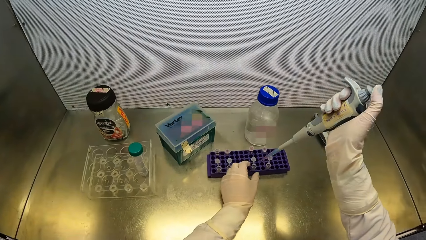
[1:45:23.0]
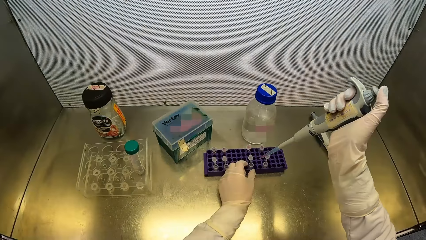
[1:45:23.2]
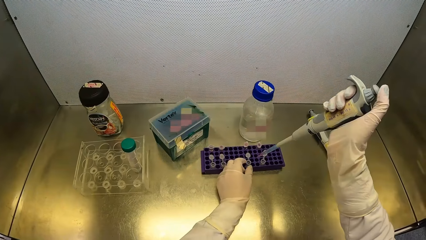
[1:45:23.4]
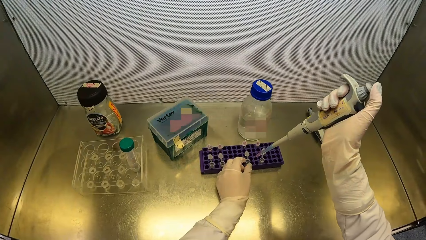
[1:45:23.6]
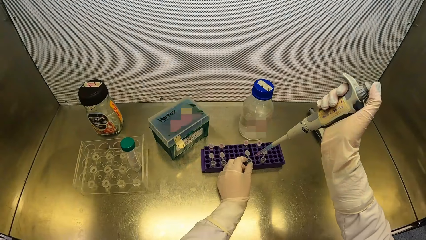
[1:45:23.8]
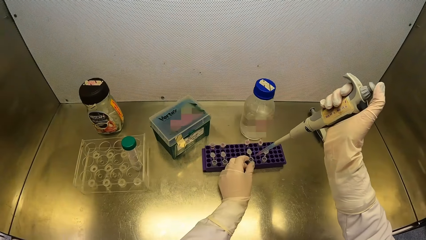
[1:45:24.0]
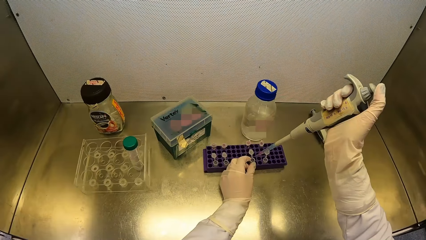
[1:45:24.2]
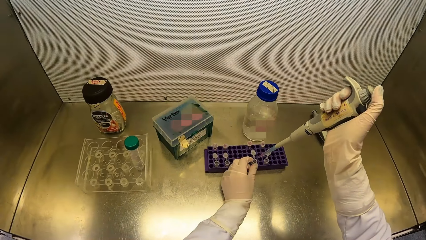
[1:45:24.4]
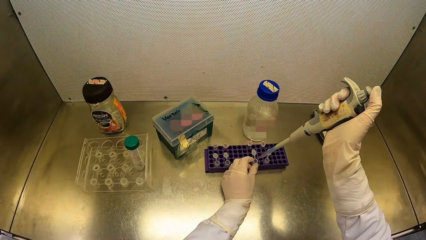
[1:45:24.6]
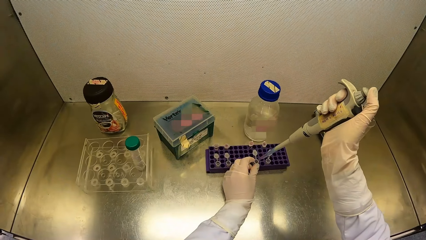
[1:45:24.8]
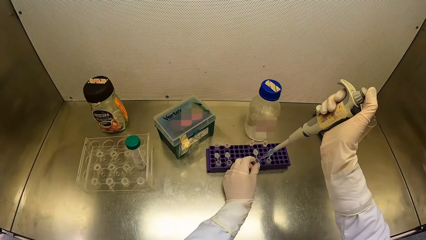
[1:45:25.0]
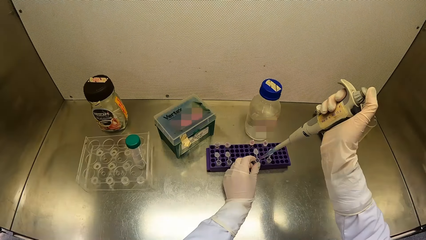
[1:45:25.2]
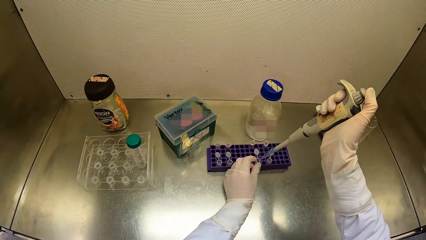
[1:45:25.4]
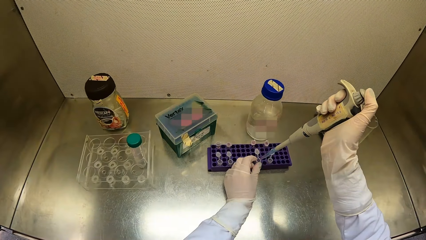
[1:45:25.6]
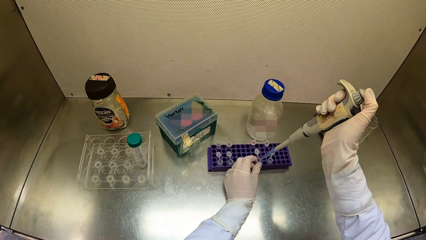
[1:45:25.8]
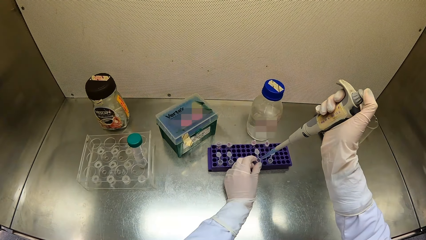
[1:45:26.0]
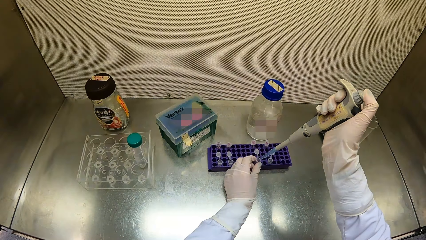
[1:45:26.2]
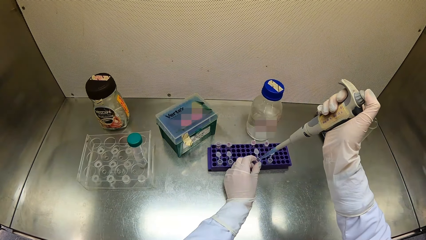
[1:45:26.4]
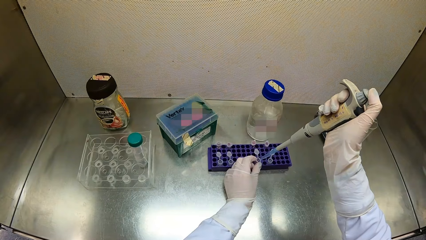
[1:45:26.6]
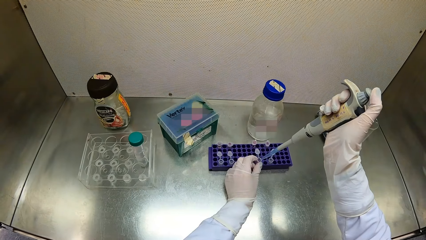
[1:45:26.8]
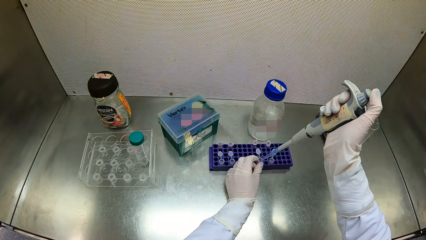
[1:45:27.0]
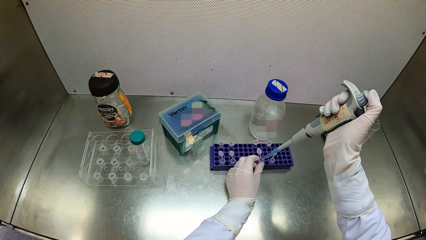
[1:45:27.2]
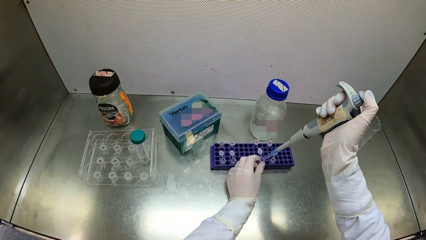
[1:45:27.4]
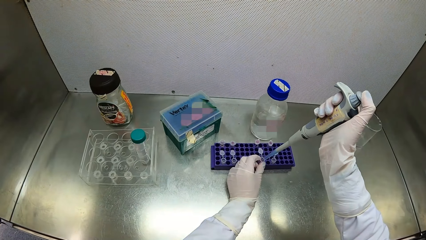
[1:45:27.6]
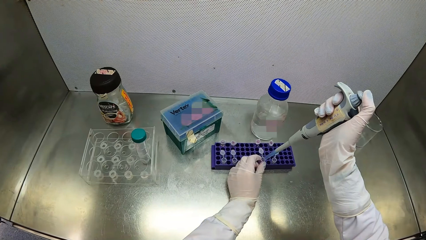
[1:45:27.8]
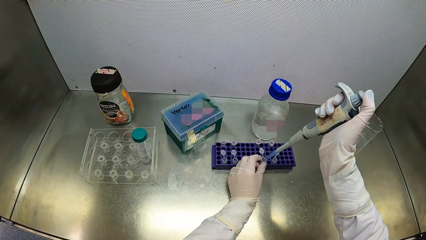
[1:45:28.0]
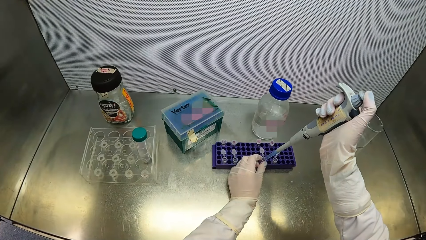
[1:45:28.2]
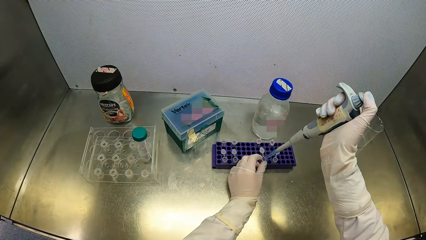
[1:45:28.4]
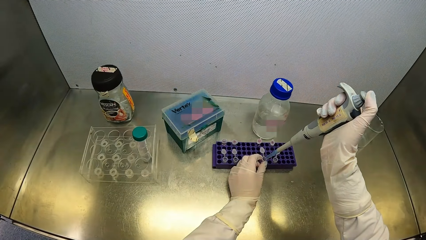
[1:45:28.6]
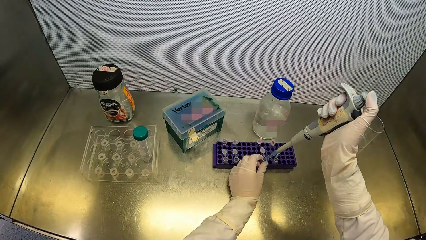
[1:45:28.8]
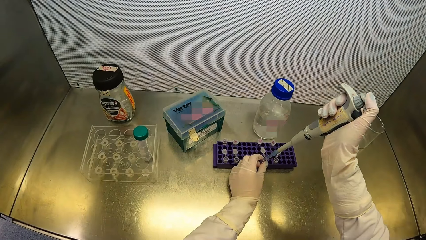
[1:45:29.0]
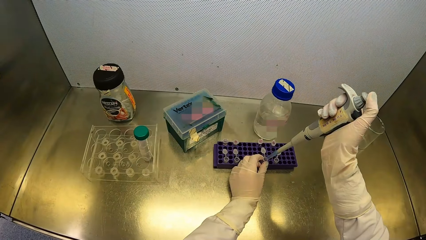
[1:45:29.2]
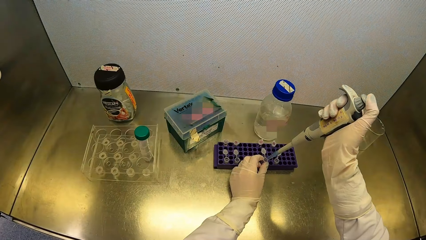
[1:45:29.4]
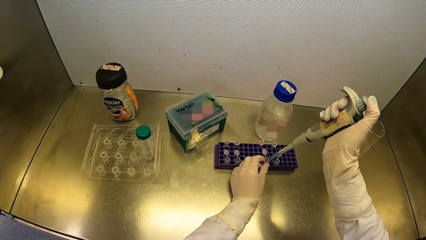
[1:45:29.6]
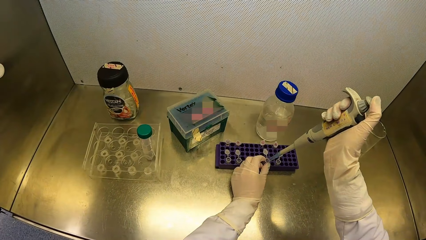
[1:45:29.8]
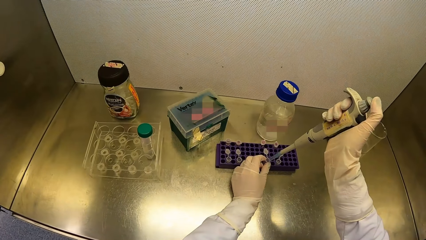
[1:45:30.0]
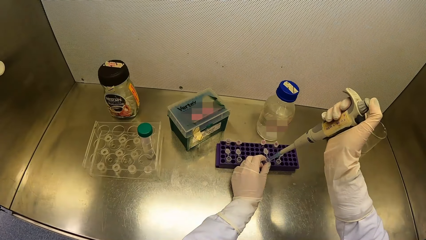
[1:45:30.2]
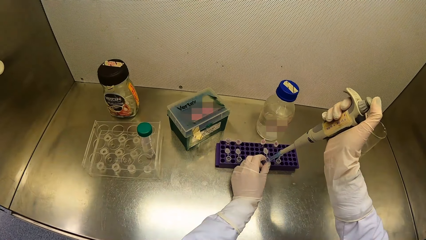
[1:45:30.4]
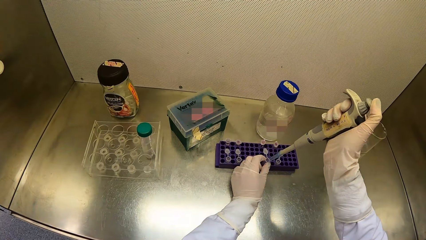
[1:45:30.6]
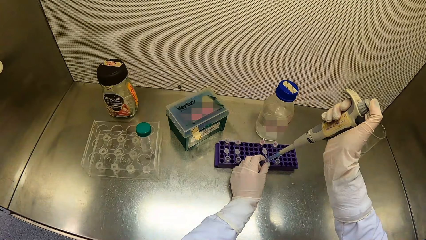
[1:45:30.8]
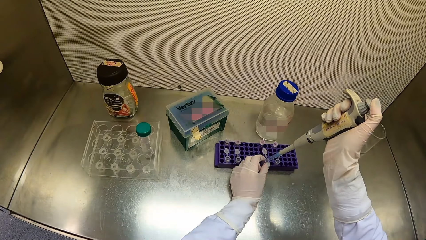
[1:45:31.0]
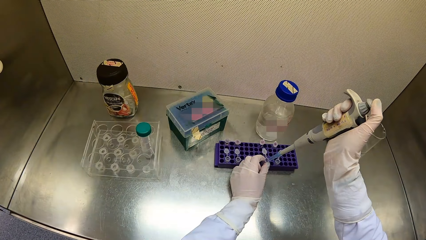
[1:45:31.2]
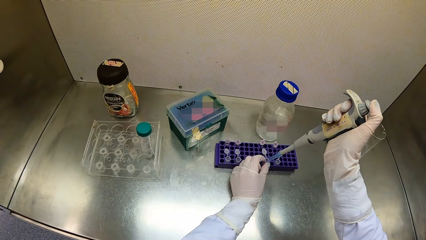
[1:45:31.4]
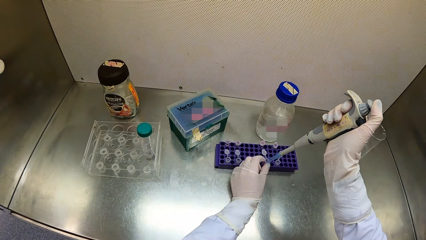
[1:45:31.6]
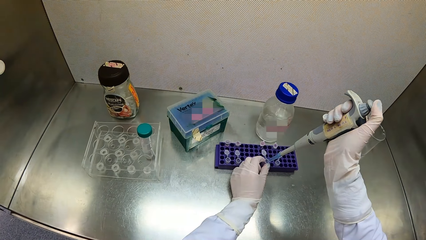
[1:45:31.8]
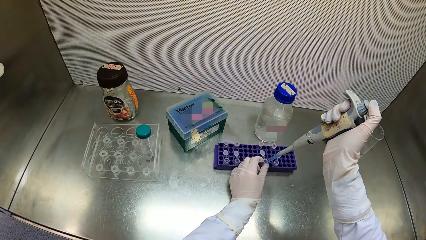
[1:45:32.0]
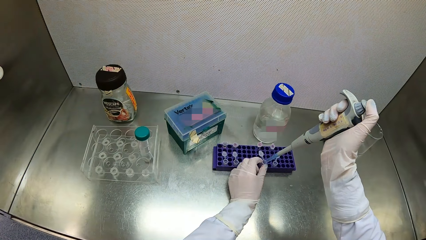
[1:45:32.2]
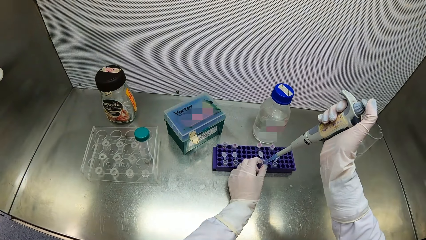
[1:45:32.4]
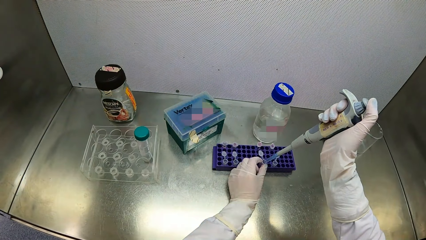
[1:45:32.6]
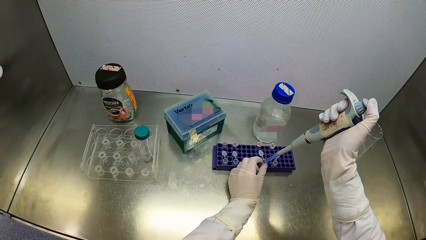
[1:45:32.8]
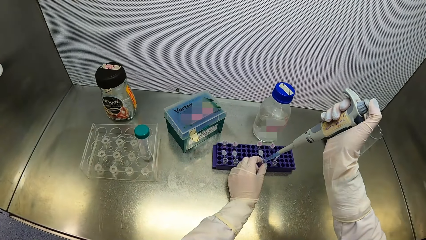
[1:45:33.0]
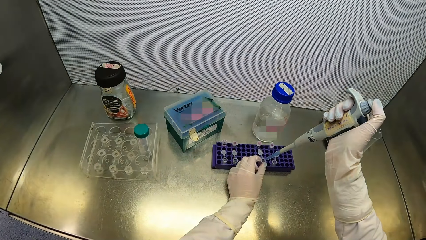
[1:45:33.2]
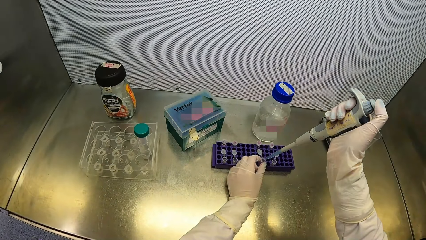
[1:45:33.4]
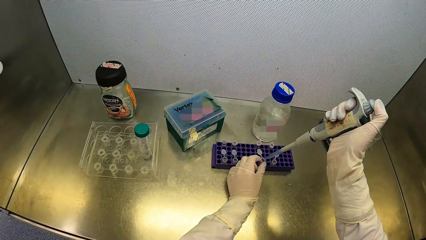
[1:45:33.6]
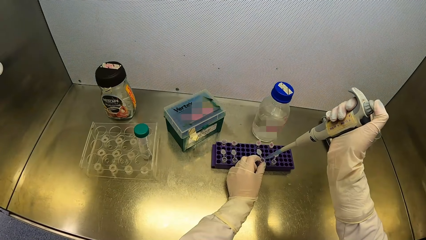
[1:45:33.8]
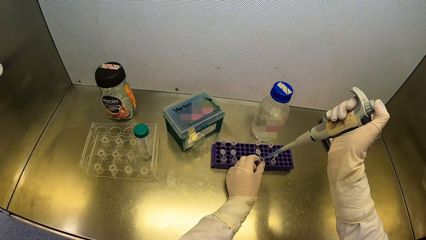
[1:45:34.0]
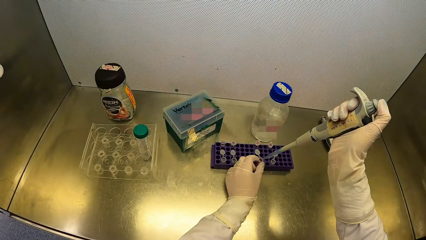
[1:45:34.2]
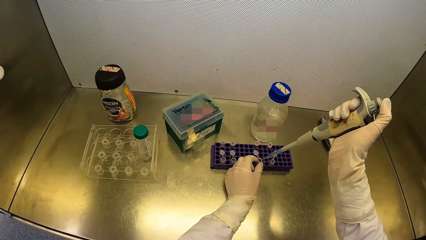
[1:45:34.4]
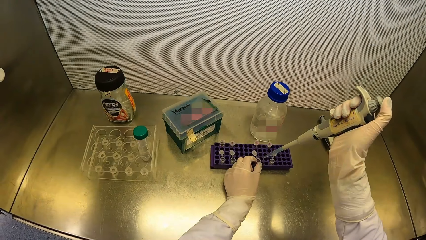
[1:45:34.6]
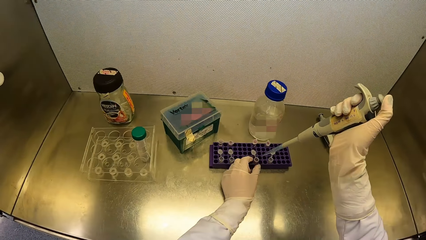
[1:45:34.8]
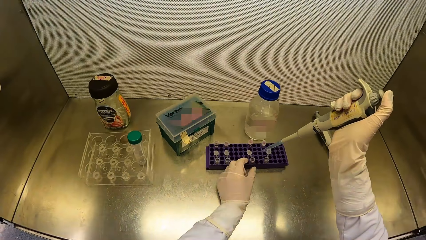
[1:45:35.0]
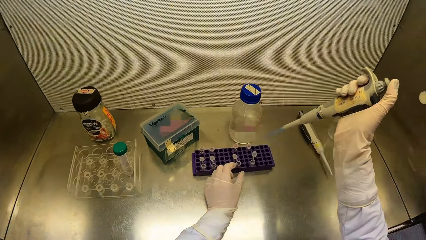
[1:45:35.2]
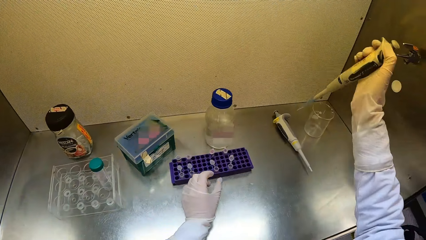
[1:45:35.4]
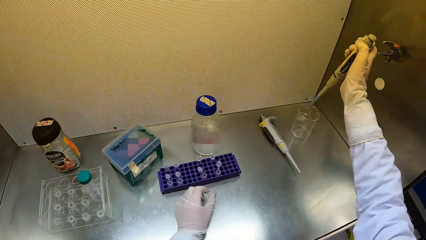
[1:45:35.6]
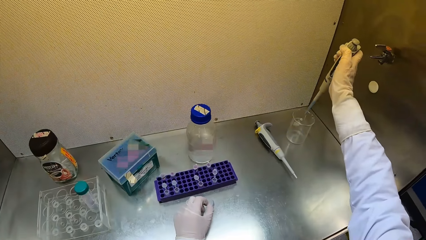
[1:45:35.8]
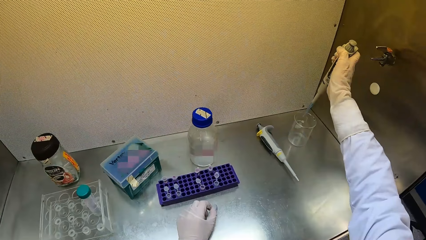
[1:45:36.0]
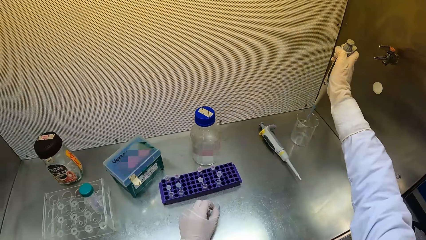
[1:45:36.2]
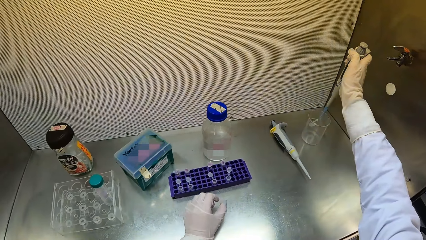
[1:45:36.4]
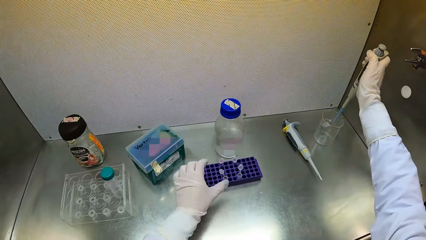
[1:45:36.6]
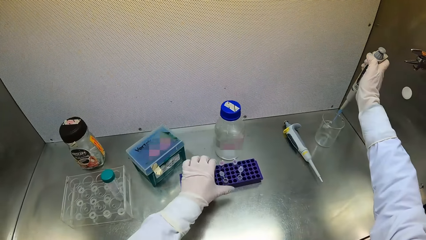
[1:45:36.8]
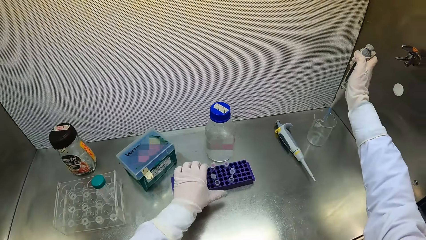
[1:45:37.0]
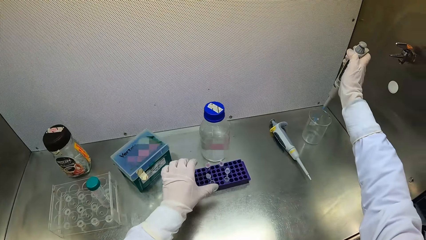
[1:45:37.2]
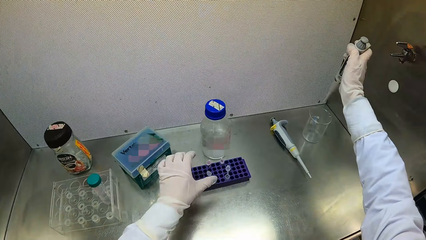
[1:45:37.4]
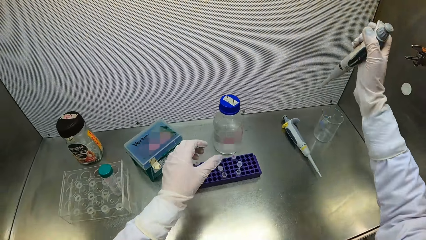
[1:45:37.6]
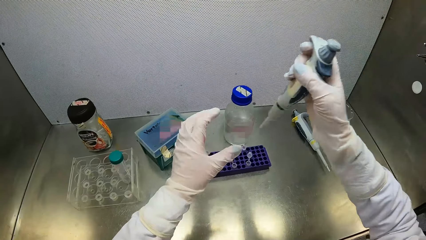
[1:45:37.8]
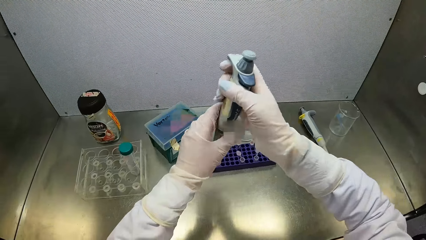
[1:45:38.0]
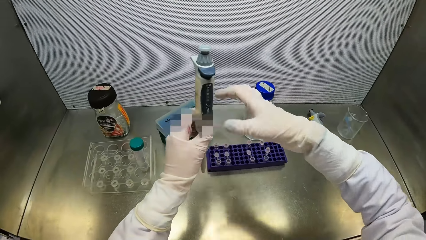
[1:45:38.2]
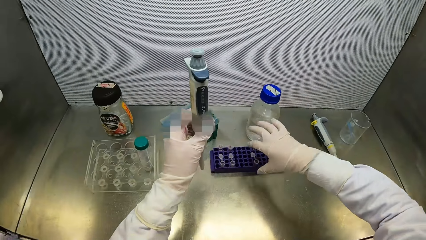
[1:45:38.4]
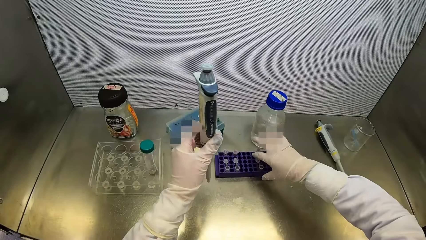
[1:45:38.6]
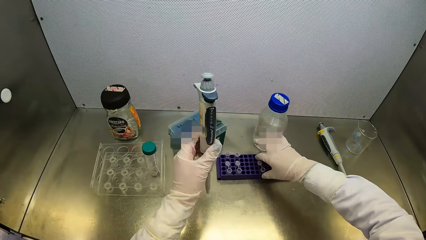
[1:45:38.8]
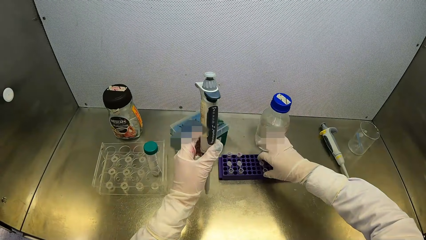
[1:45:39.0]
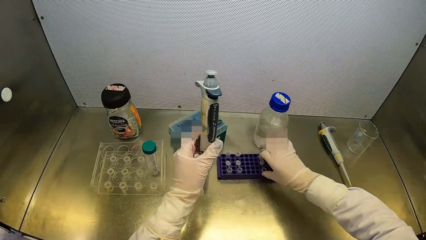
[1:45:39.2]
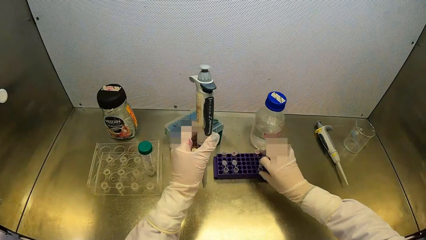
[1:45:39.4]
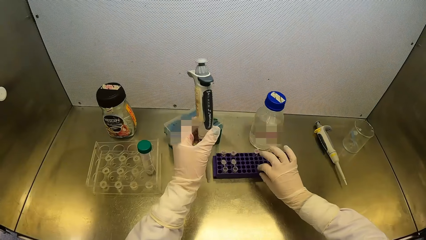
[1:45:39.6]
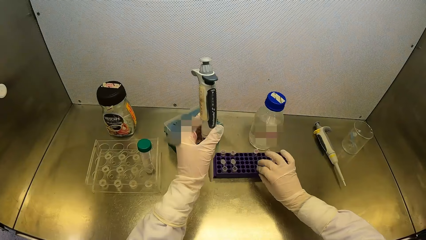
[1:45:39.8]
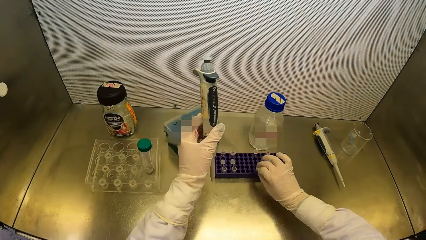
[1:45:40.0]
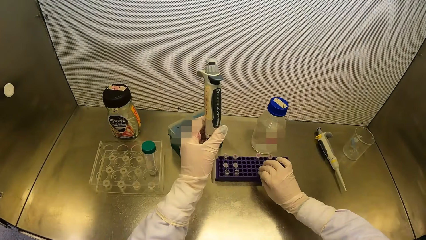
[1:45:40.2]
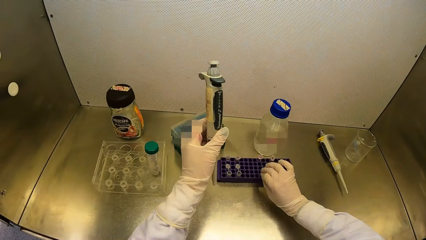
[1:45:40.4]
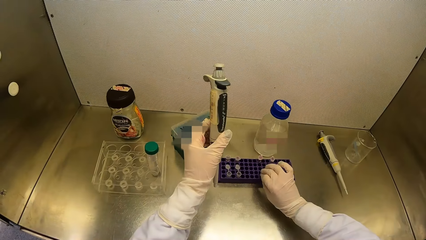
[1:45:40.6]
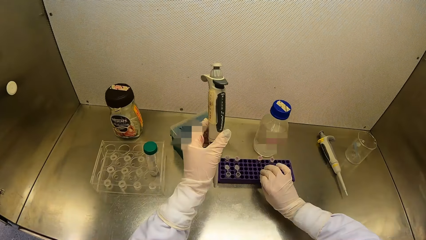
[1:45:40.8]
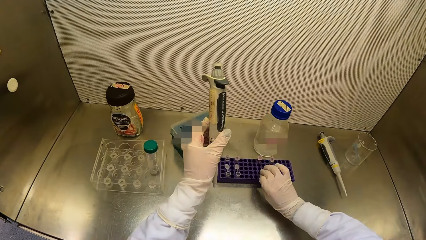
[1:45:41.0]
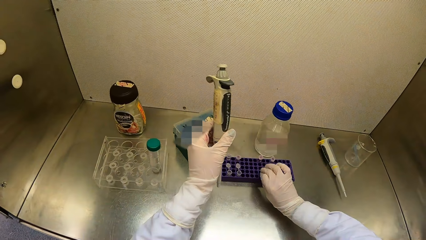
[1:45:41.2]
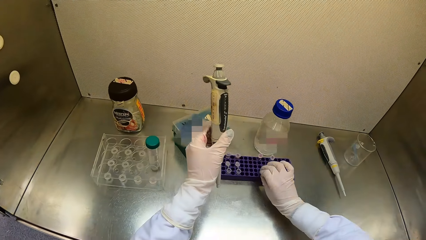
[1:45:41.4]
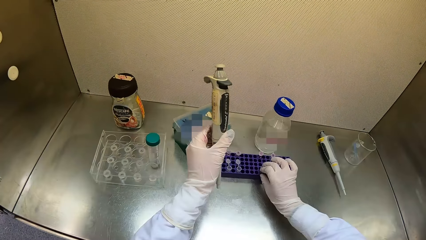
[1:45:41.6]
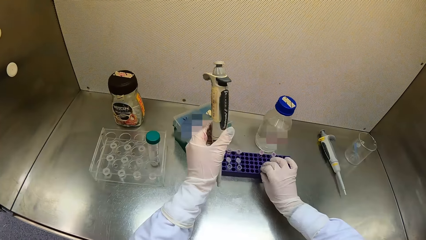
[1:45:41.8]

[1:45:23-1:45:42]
The camera wearer holds the vial from the vial tray on the table top of the fume cupboard with her left hand. She injects polypropylene chemical in the micropipette in her right hand in the vial in her left hand. She puts the tube on the rack. She transports the liquid to the beaker with the pipette. She passes the micropipette in her right hand to her left hand. She closes the vial in the vial tray on the table top of the fume cupboard with her right hand.
